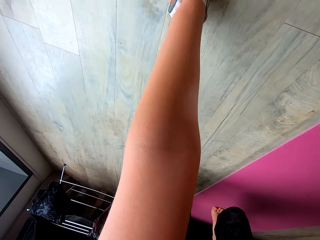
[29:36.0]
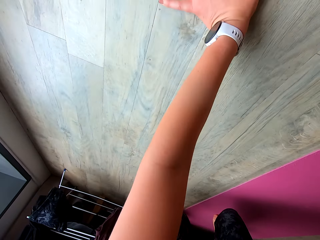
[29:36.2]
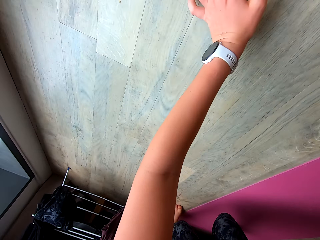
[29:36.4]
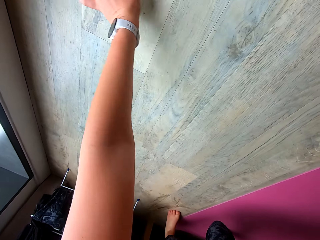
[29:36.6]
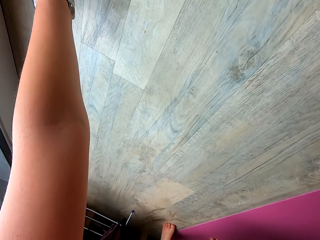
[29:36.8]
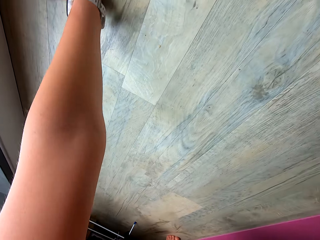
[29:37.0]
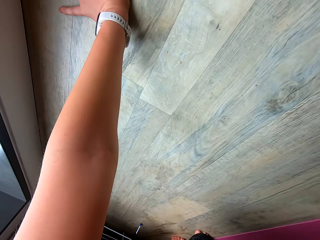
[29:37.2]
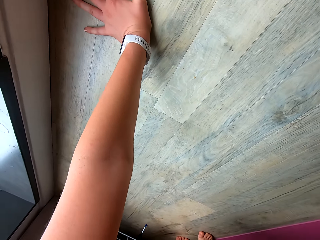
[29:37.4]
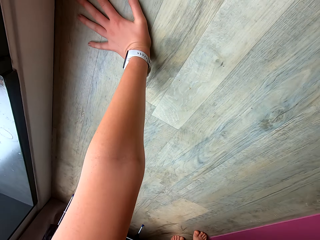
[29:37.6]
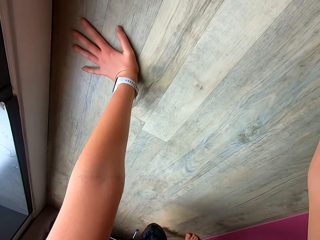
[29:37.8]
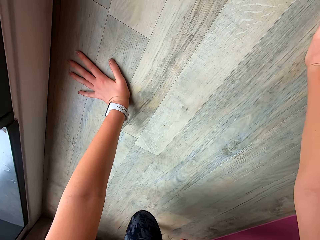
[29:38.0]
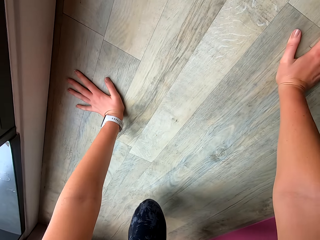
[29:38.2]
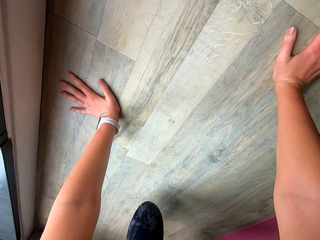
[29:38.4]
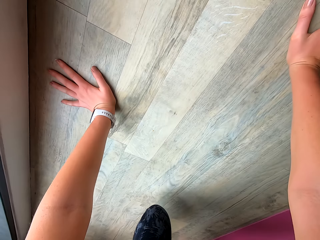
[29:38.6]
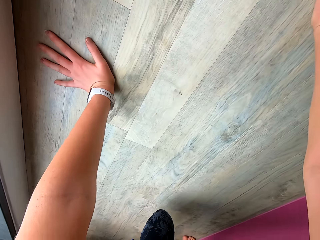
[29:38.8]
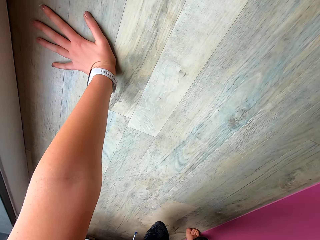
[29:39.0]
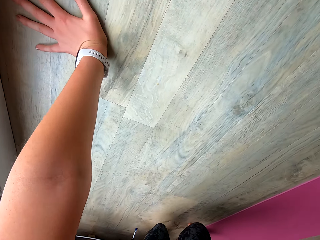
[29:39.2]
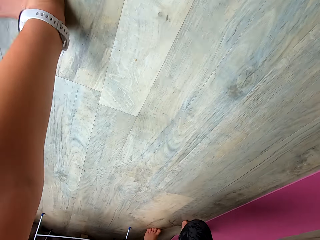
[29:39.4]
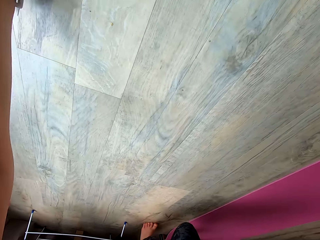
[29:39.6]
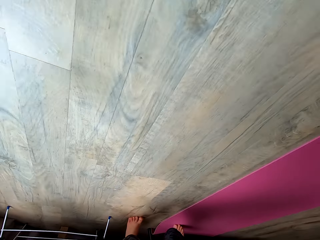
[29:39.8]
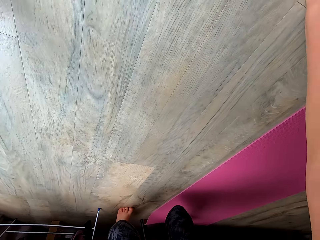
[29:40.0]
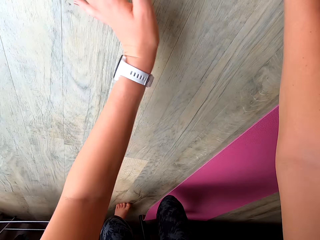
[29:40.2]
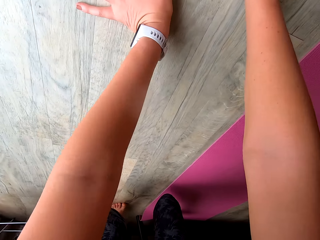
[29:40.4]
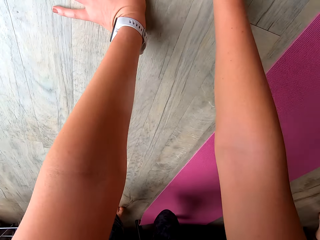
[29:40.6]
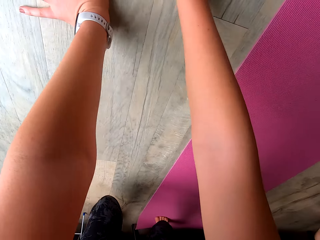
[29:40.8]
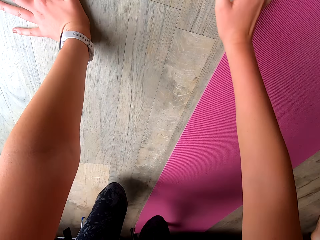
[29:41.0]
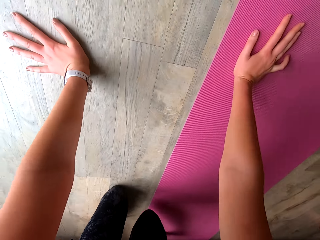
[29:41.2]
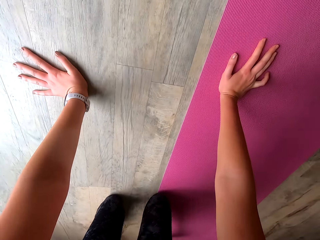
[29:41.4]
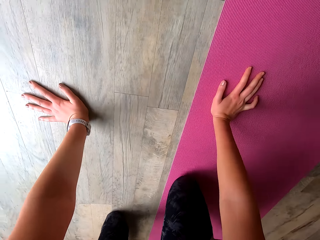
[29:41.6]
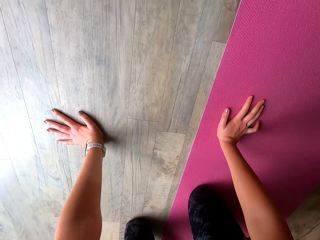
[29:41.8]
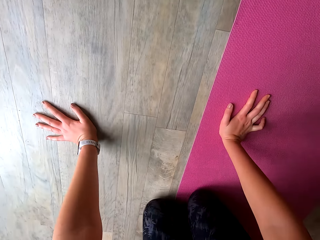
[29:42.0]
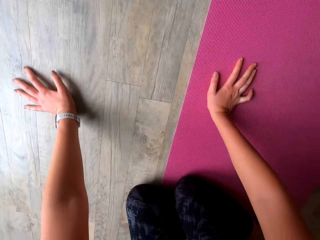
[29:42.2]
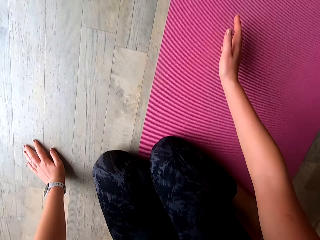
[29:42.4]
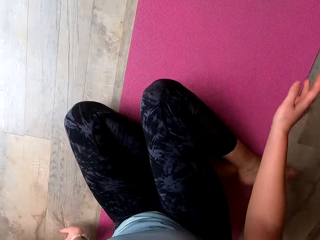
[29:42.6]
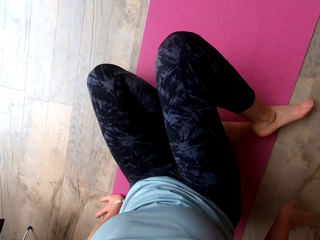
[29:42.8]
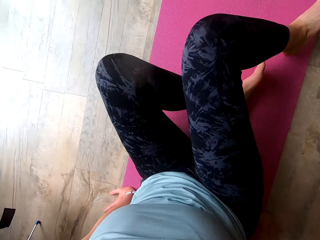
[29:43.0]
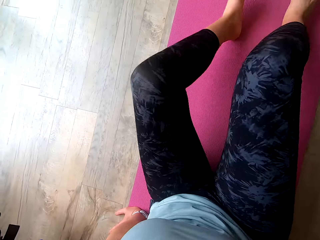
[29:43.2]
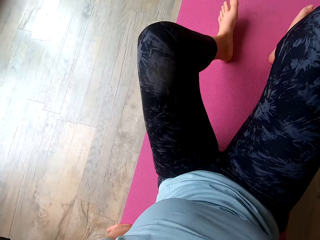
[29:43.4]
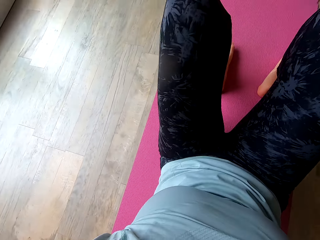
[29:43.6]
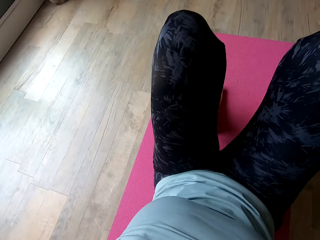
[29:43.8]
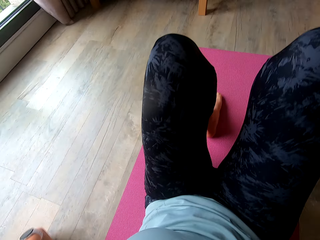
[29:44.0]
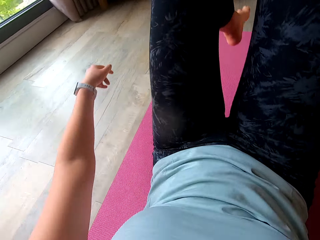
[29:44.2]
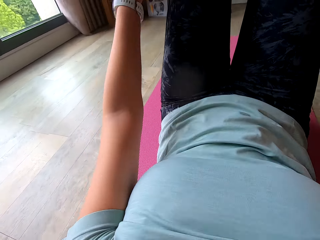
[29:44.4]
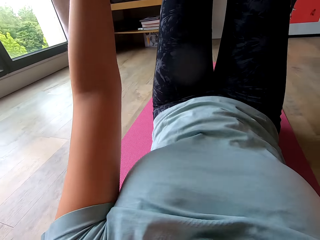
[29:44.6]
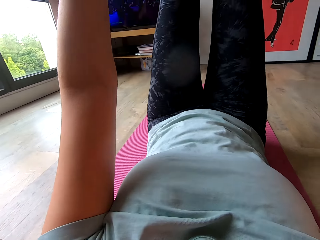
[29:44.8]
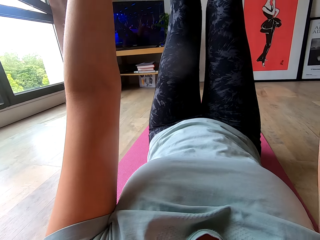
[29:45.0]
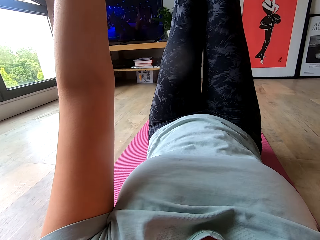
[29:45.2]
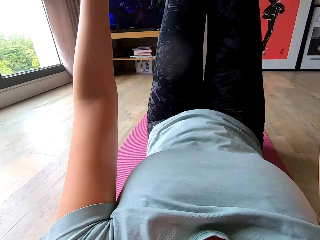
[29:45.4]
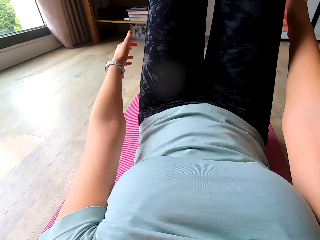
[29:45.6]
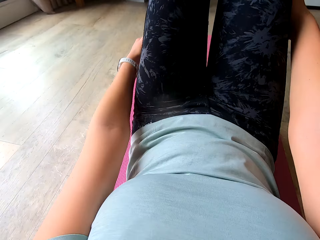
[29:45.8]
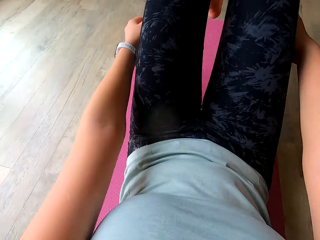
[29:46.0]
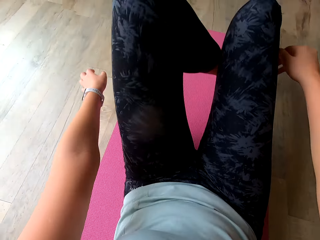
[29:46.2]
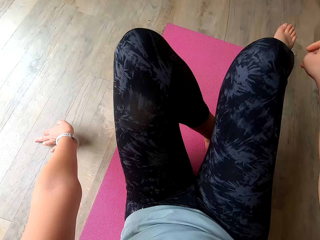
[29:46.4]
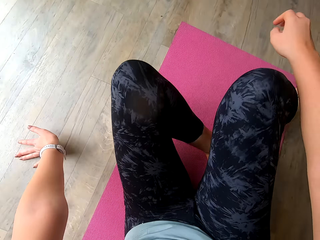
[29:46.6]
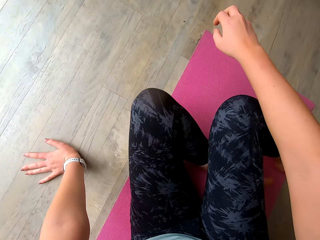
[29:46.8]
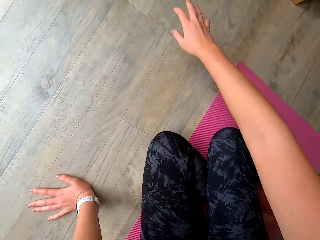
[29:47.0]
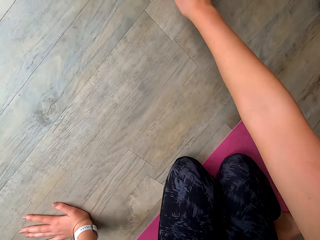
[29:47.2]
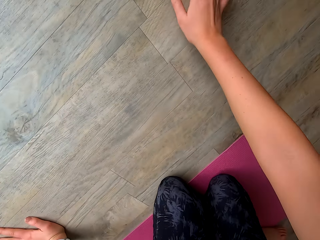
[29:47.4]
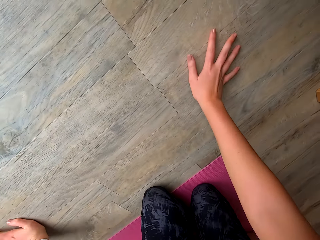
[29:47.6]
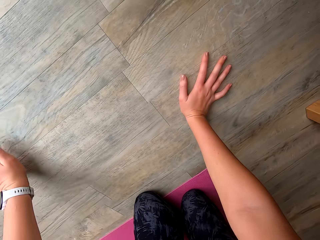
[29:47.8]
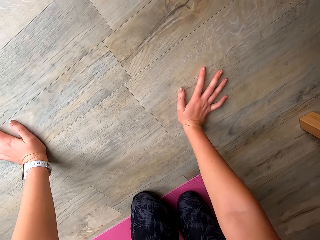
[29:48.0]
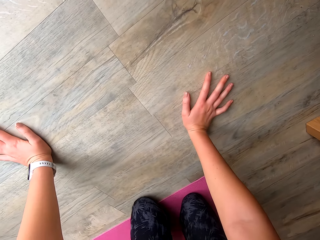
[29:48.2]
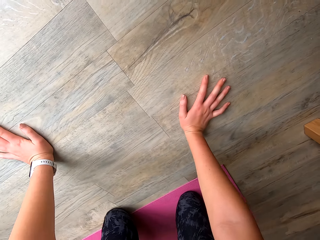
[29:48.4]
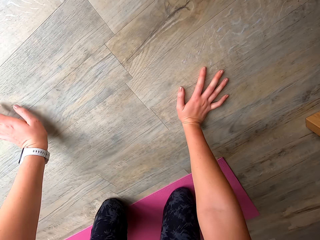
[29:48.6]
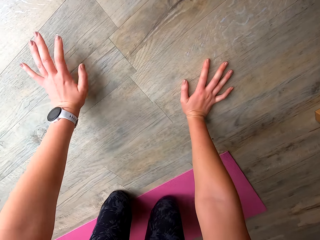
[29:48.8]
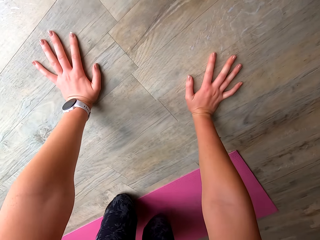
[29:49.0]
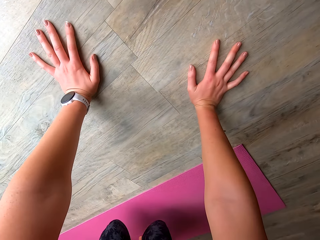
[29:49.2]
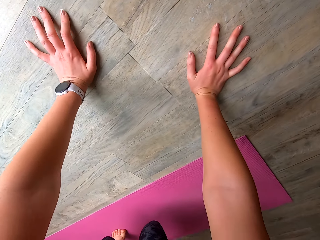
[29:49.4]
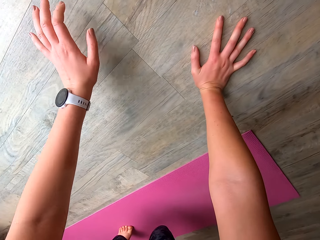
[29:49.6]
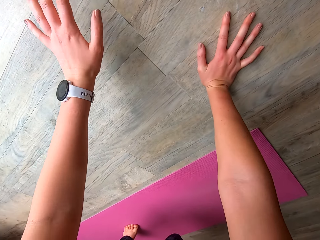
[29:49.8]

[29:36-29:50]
The camera wearer sits on the yoga mat. She carries her legs up. She puts her legs down and touches the floor with her hands.

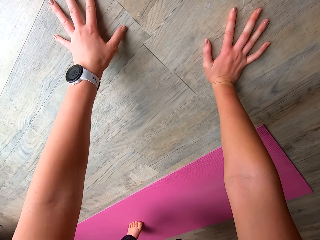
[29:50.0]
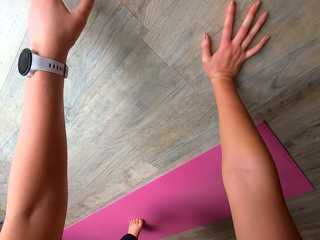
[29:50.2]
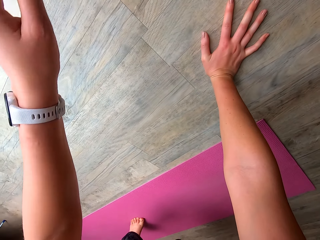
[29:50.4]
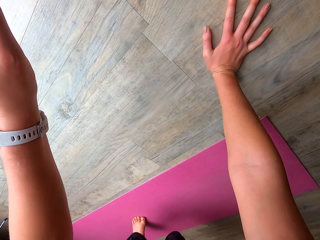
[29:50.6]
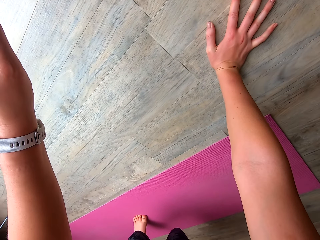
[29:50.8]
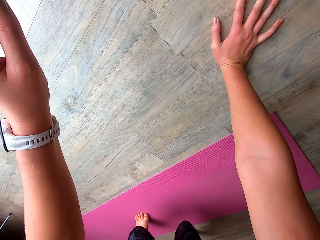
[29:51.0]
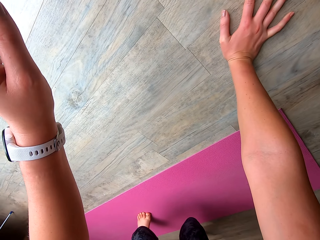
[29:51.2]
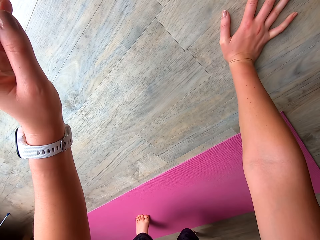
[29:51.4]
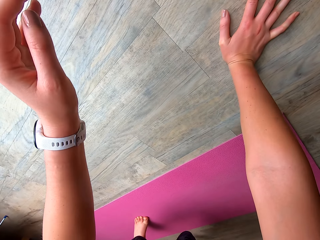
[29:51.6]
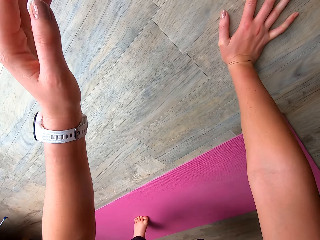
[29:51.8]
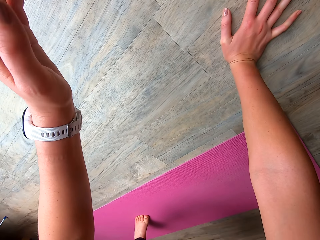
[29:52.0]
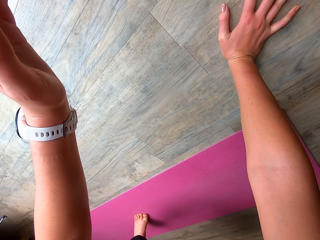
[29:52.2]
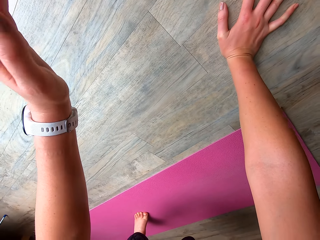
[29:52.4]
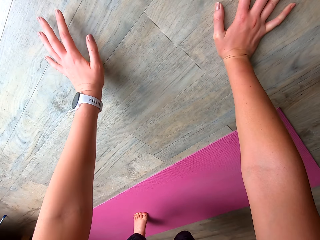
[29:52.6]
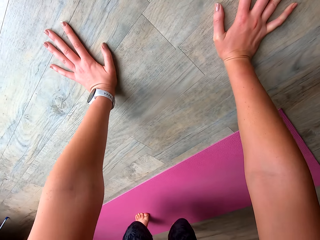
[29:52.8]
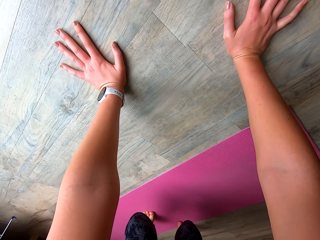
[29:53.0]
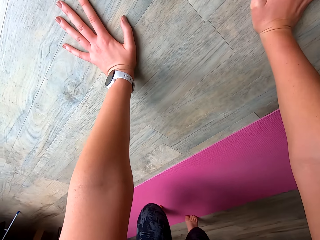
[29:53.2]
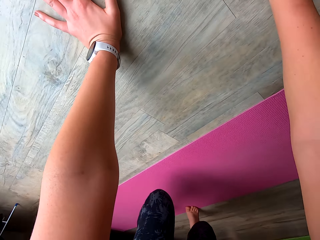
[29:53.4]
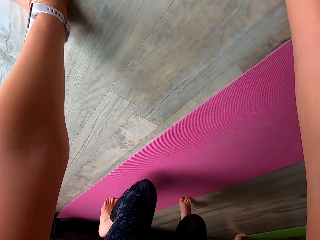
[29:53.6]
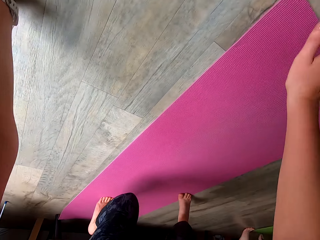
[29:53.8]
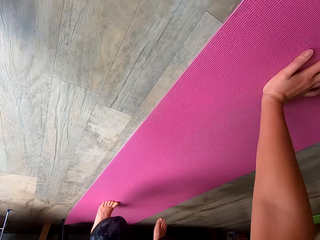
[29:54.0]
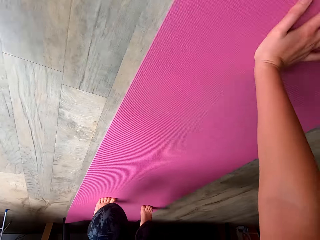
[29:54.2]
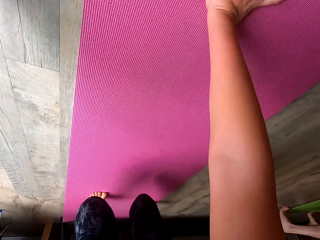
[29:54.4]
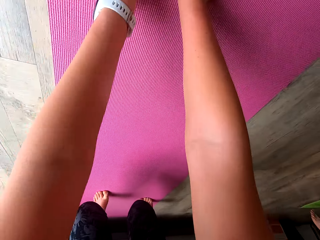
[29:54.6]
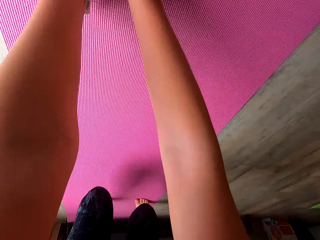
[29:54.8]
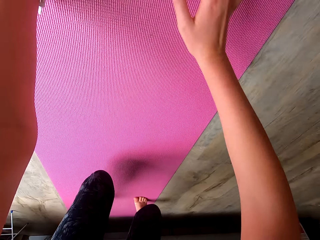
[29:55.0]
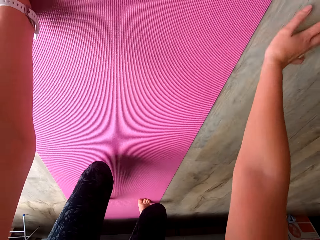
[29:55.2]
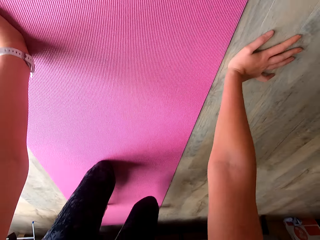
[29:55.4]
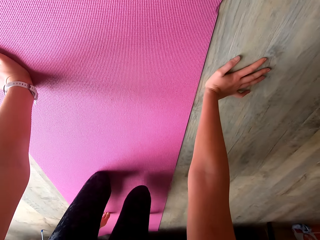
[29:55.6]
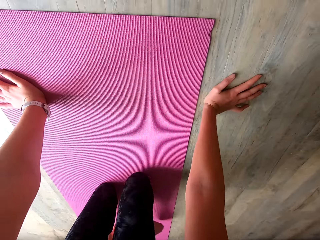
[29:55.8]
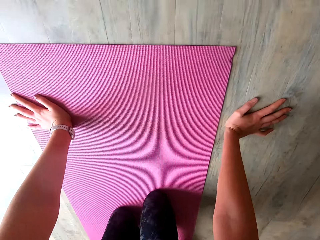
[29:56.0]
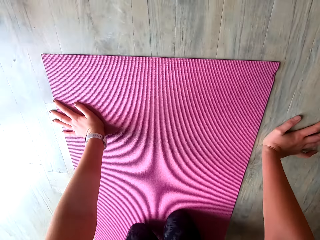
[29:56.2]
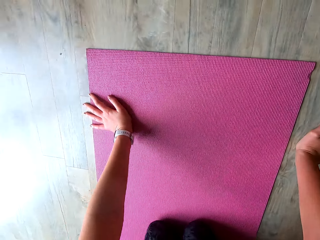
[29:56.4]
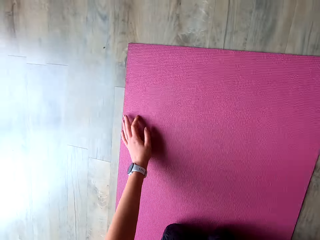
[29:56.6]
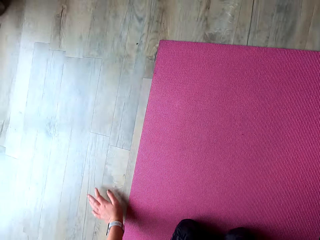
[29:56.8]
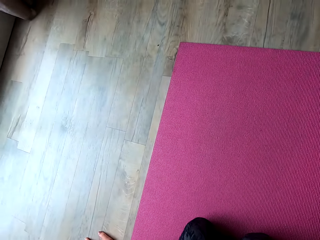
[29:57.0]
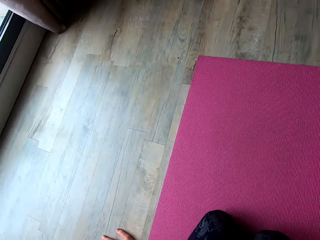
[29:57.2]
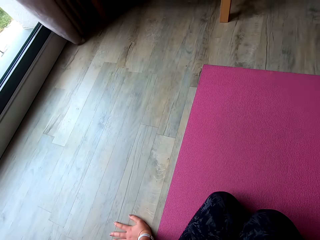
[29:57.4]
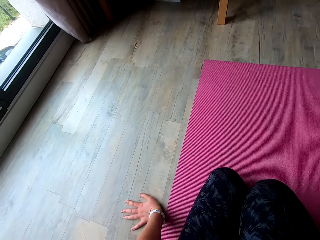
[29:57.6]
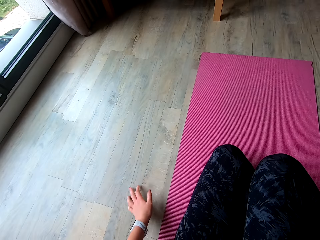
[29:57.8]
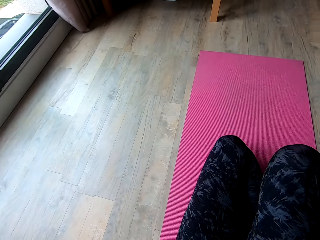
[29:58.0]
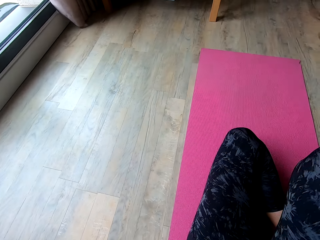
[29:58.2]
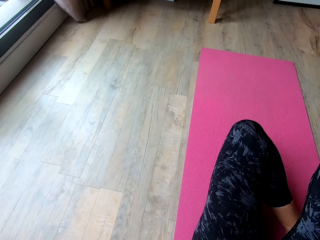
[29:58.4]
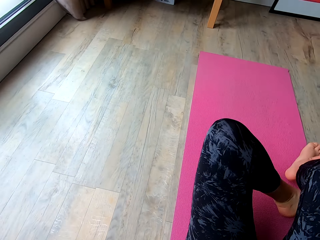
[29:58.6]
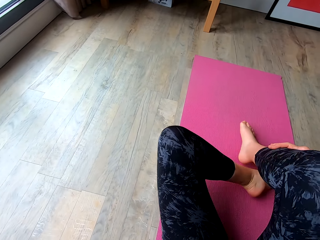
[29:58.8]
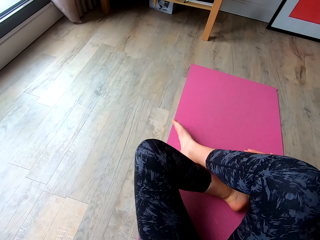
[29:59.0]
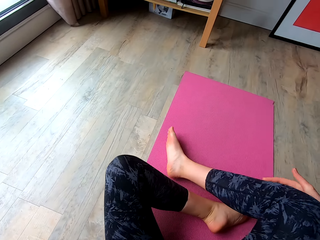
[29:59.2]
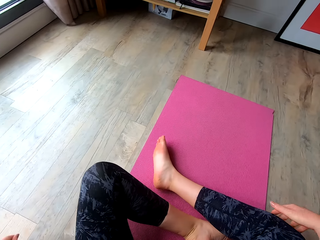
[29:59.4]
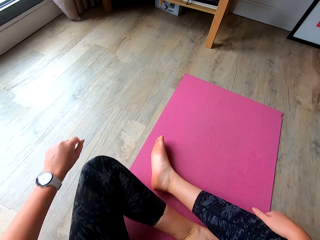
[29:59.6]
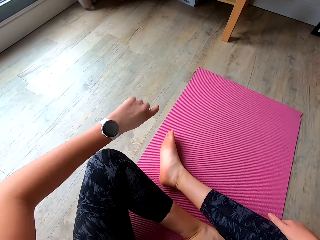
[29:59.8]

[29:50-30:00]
The camera wearer carries her left hand up. She puts her left hand on the floor. She moves on the floor with her hands. She sits on the yoga mat.
